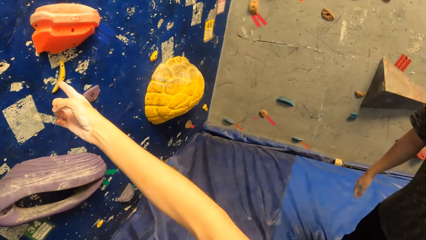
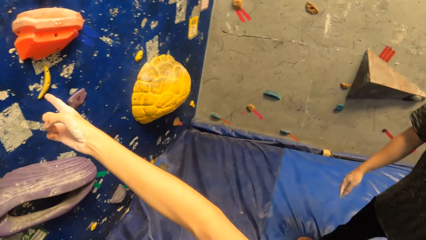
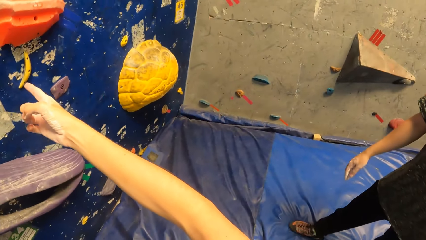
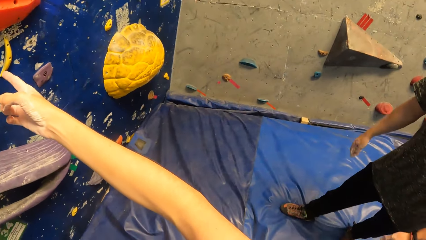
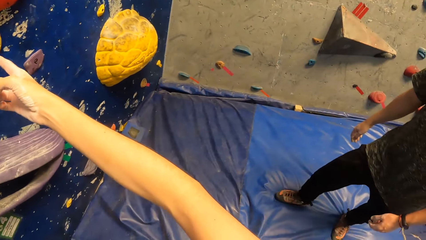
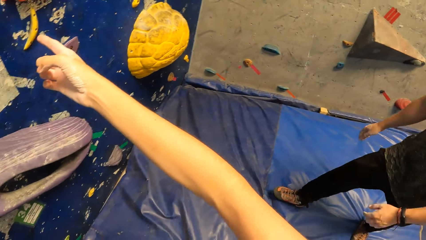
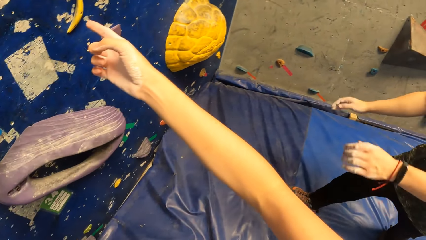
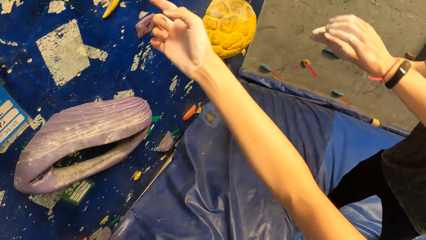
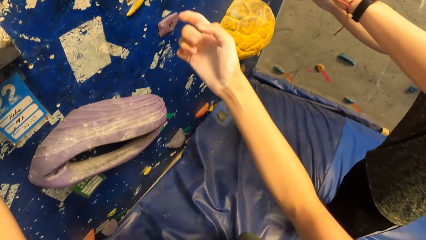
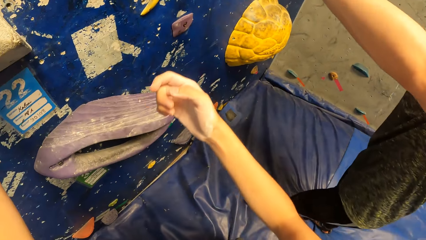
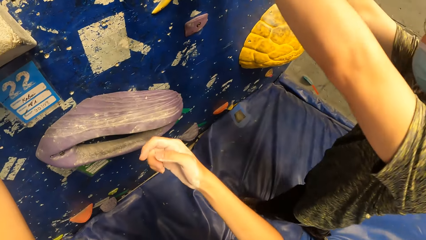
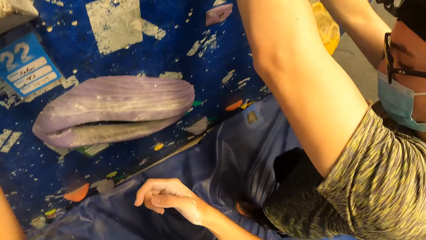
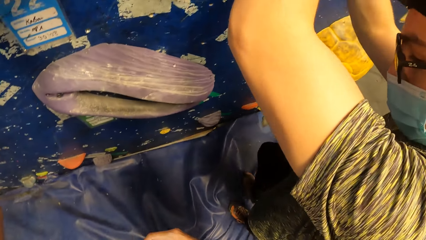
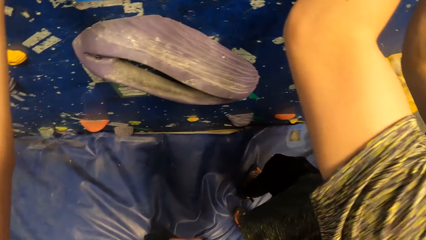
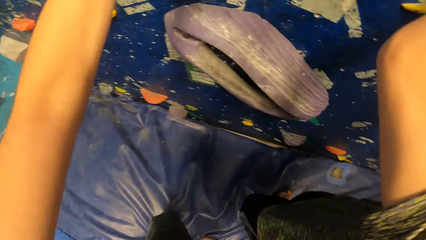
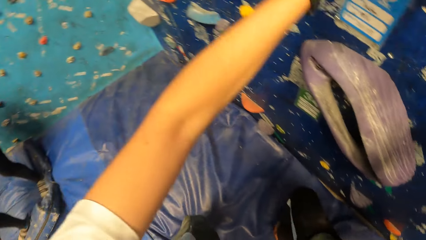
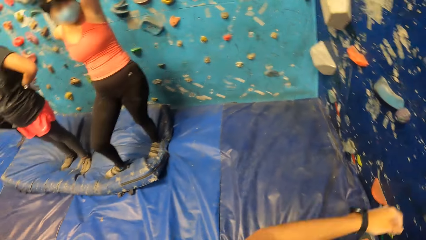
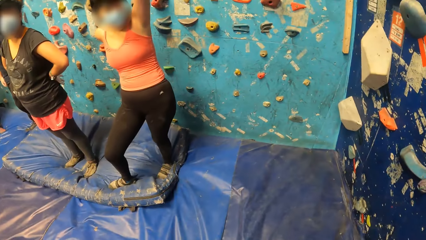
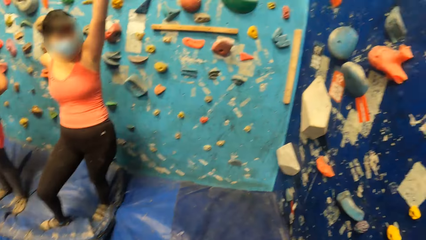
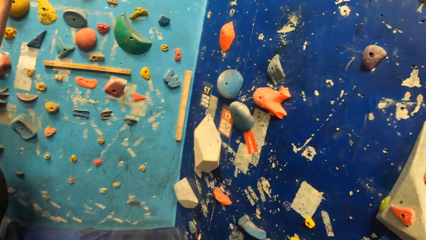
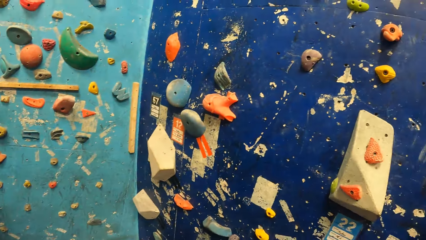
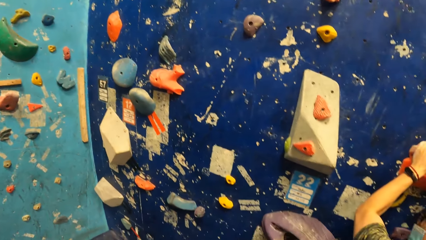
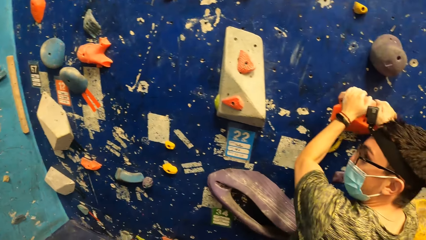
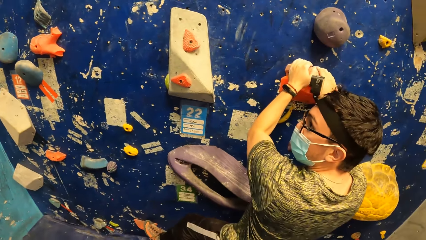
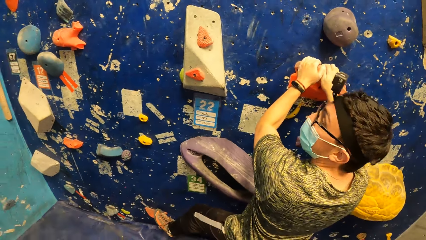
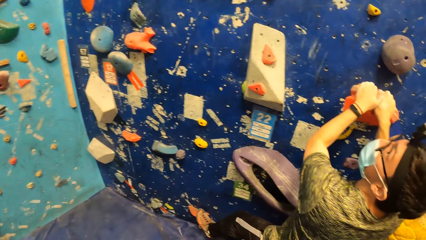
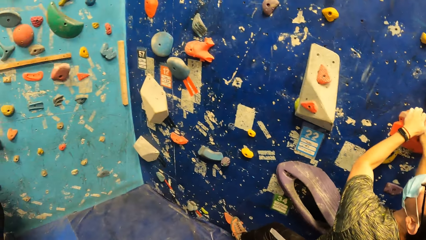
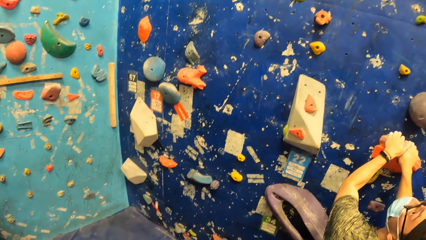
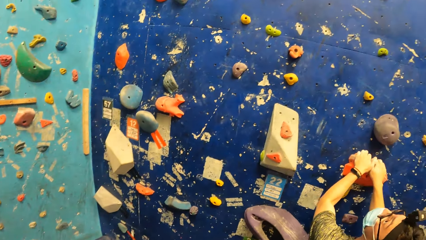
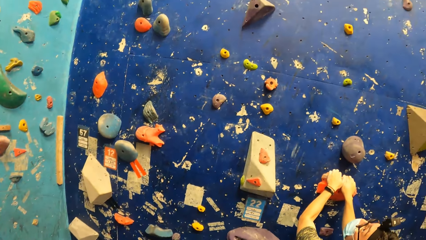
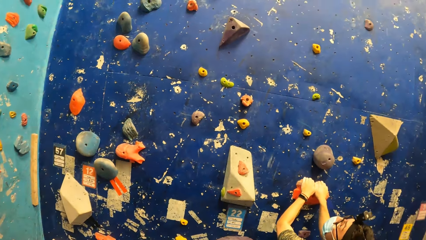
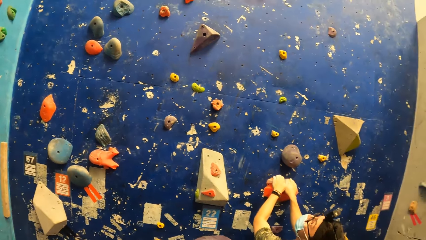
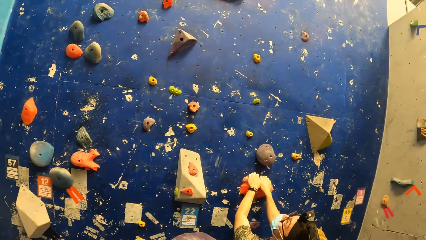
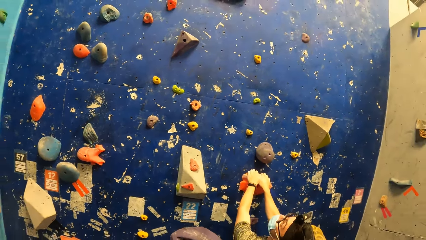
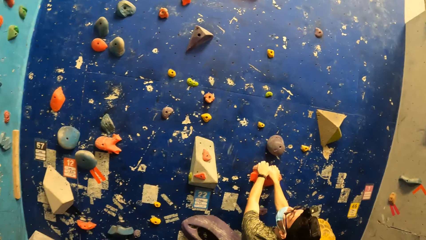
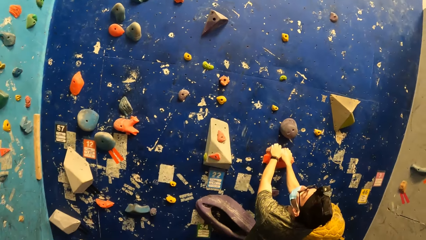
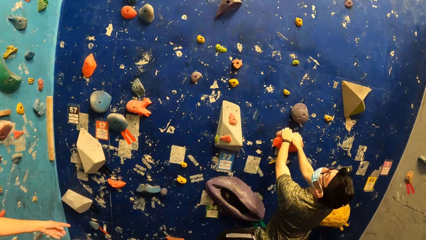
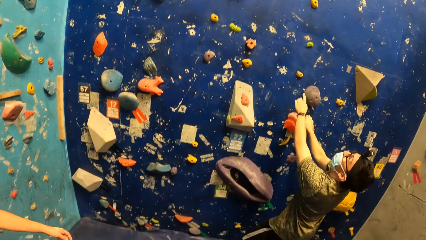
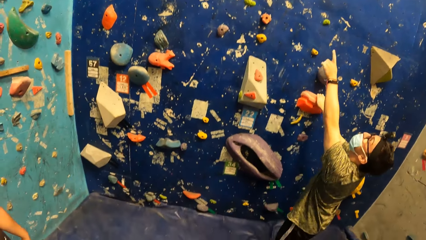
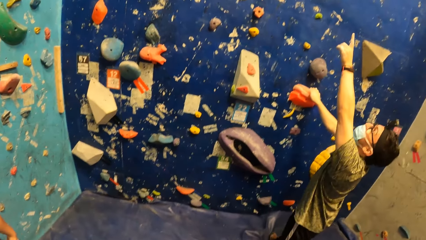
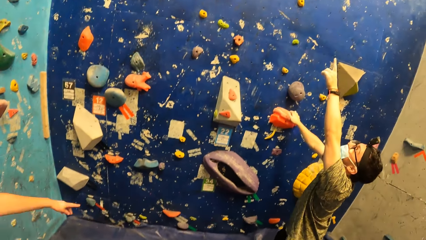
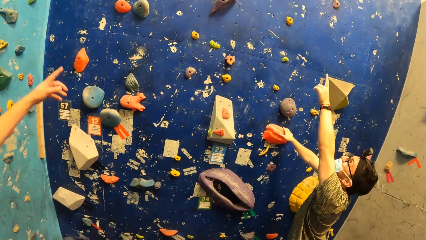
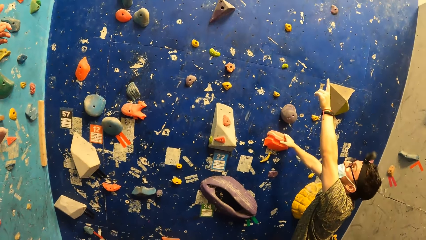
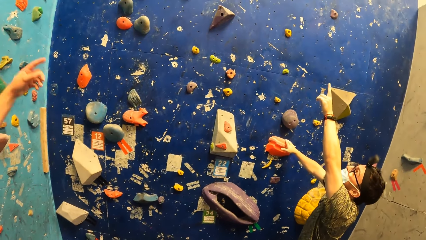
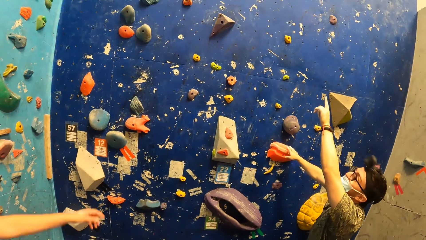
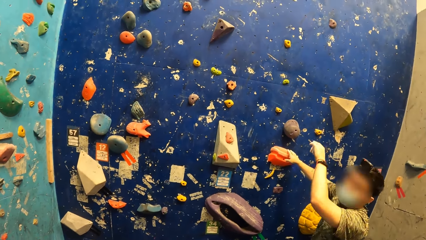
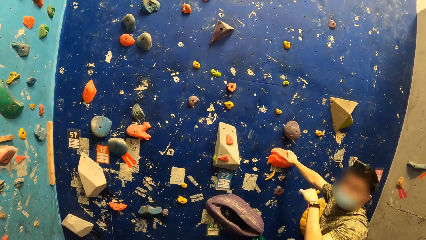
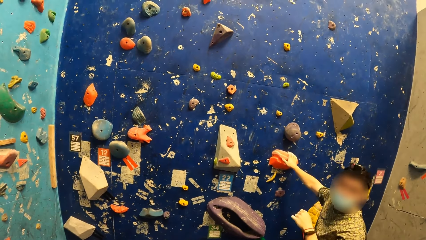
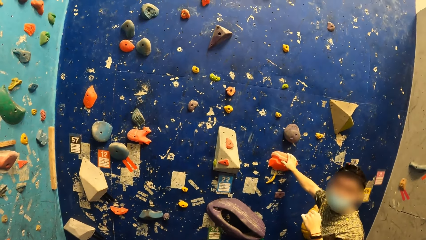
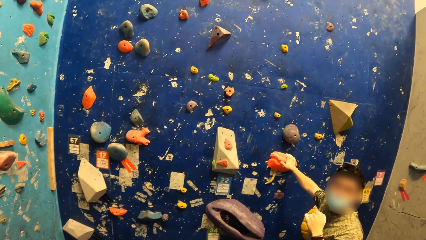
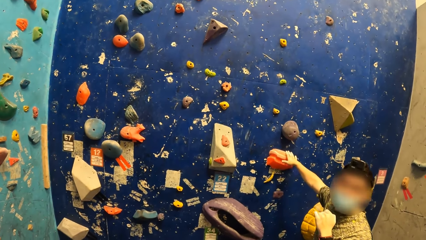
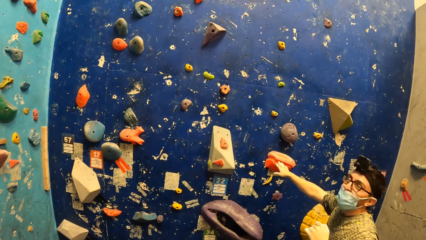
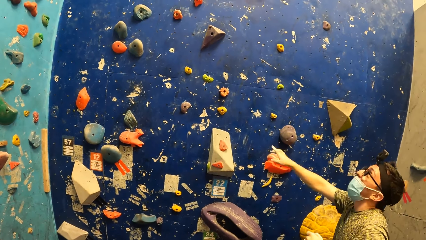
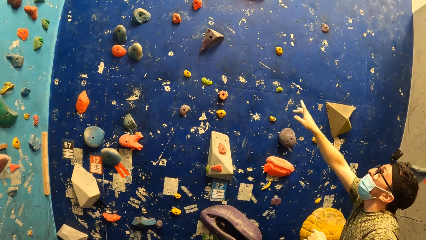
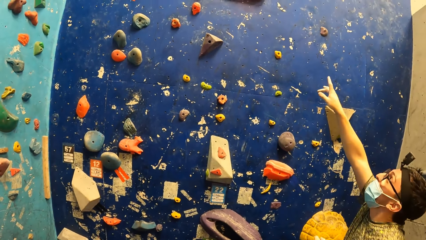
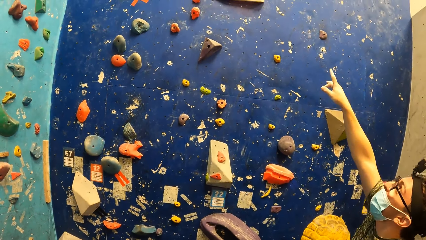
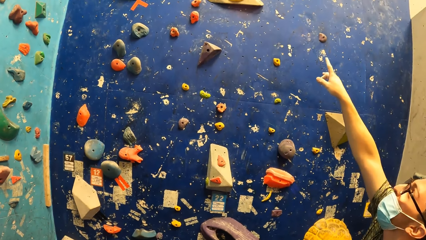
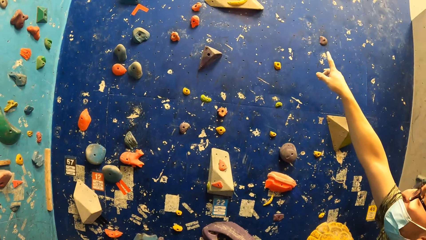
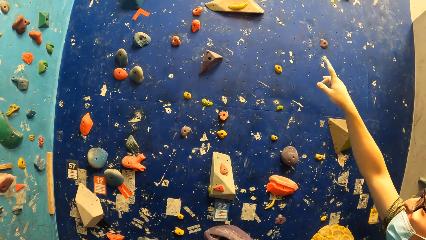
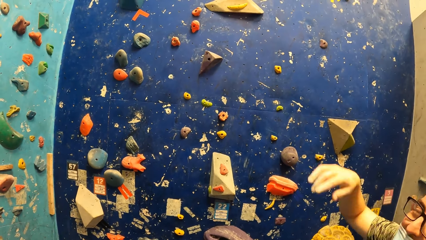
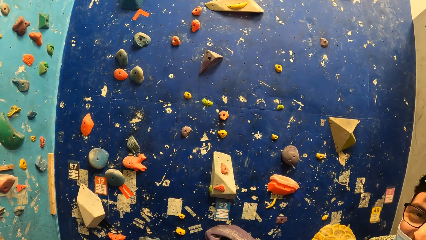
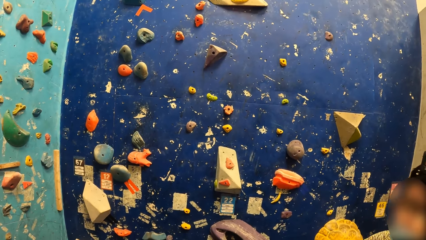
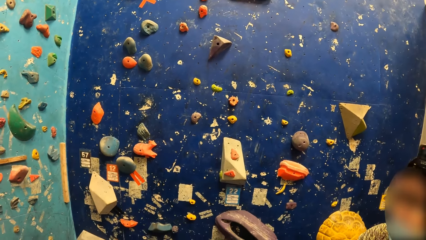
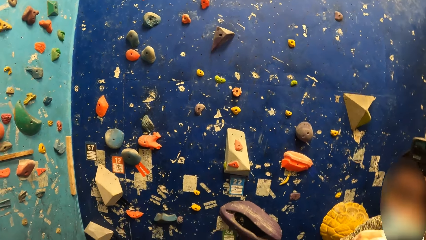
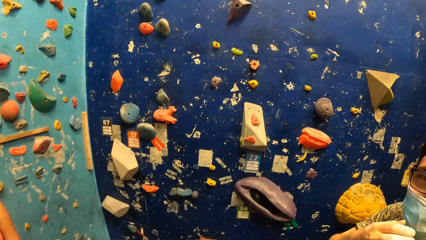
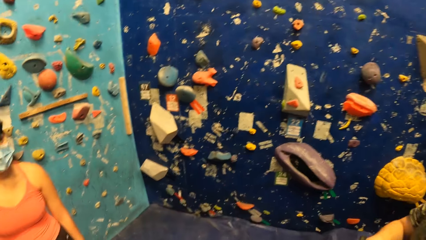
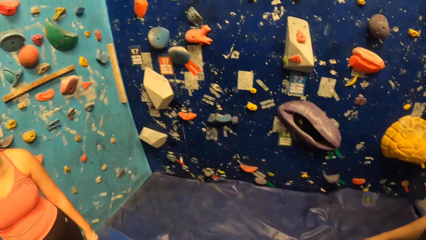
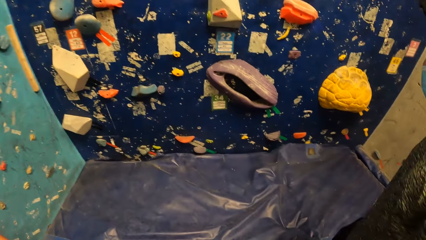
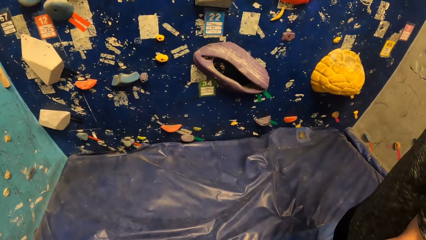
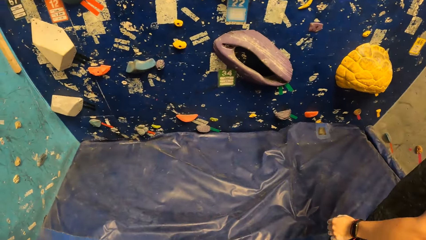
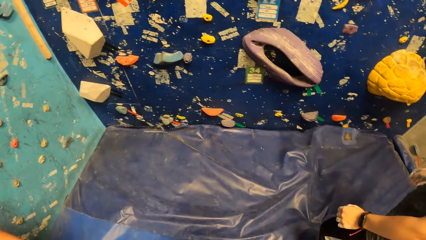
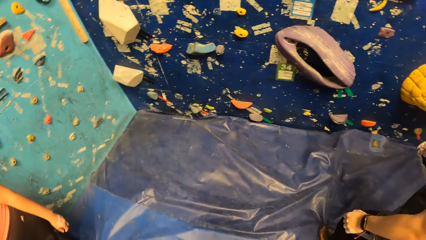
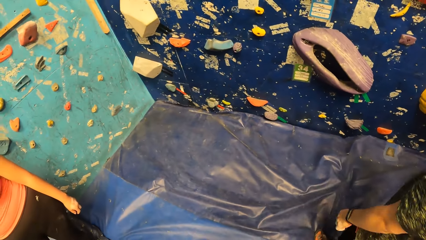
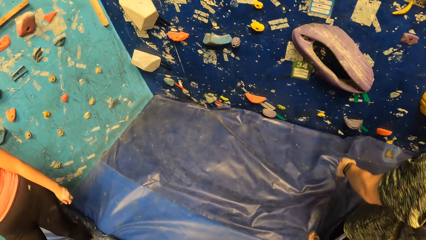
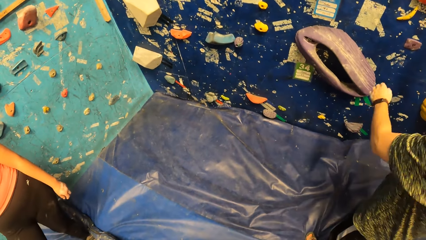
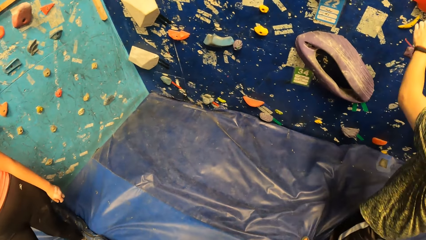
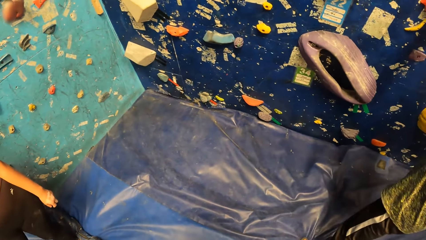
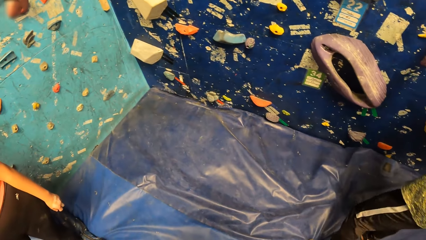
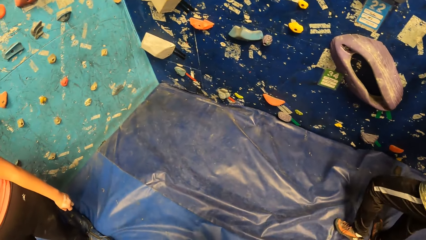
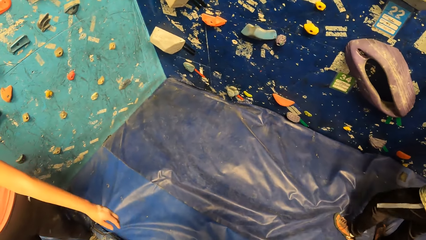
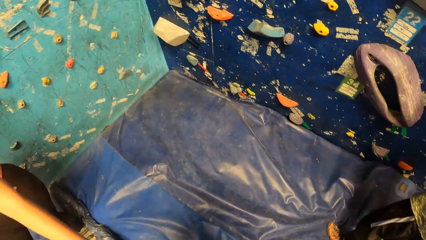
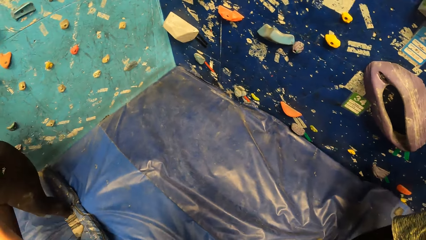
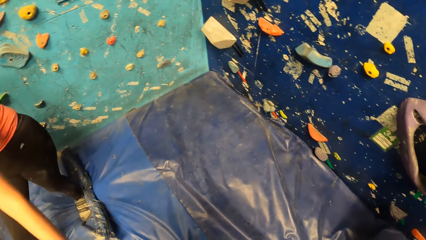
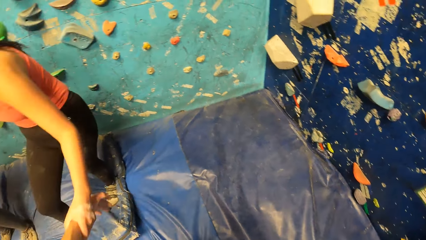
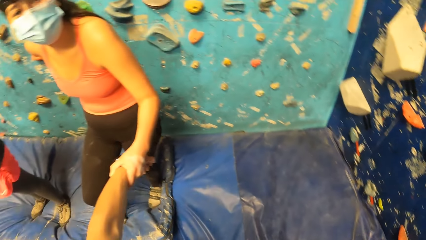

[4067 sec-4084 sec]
The camera wearer points at the rock wall with his right hand. A man places both hands on the rock wall. The man removes his left hand from the rock on the rock wall and points at the rock wall with his left hand. The camera wearer converses with the man. The man removes his right hand from the rock on the rock wall and points at the rock wall with his right hand.
